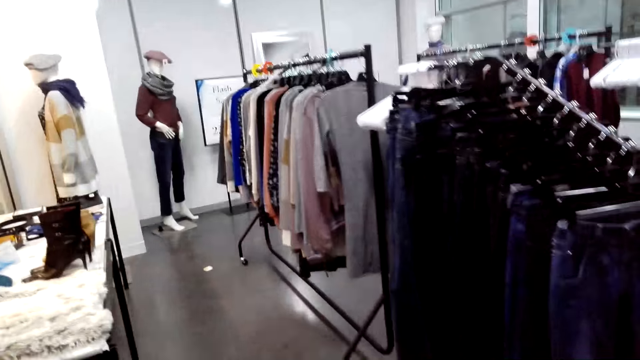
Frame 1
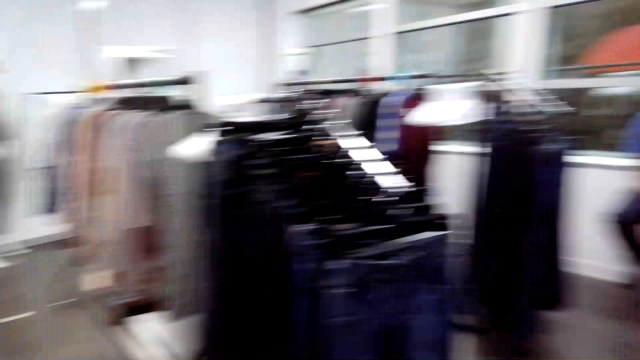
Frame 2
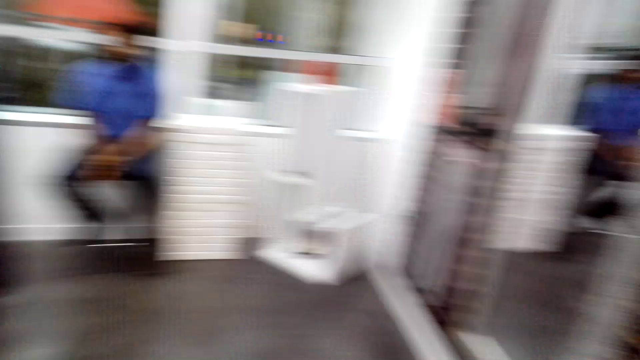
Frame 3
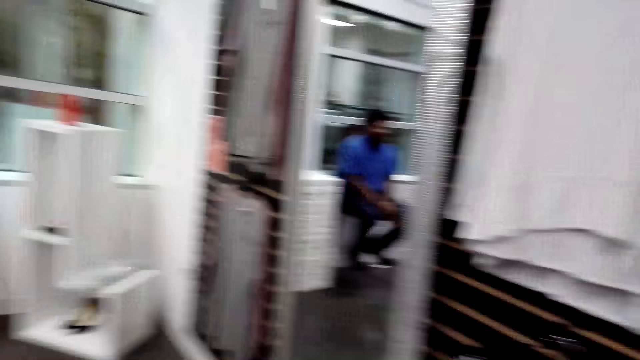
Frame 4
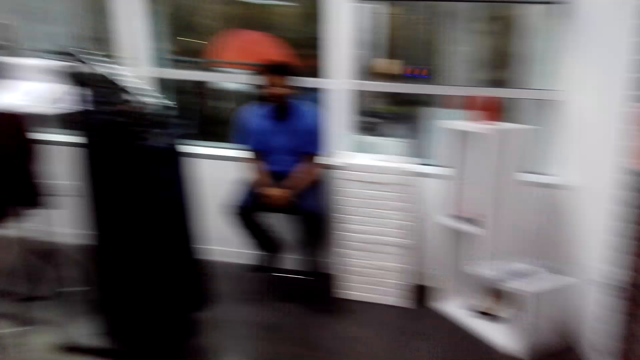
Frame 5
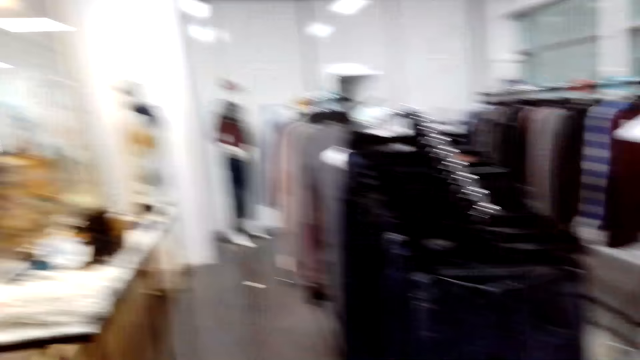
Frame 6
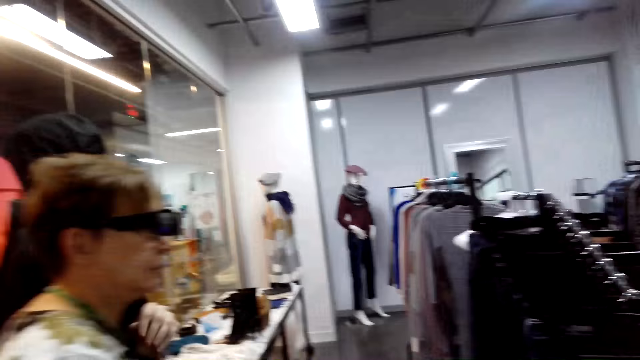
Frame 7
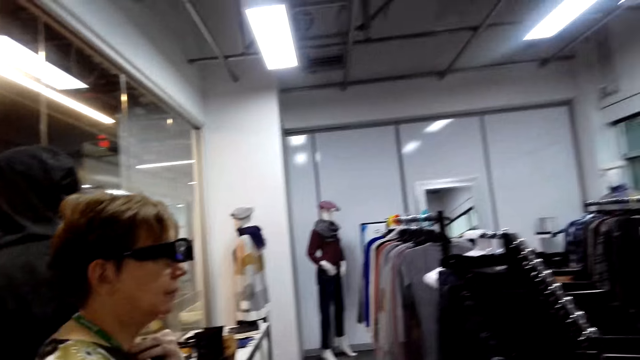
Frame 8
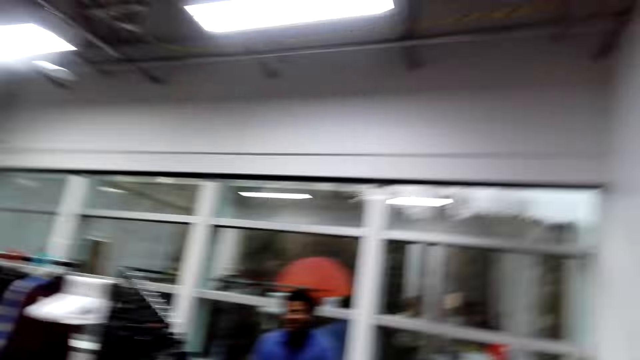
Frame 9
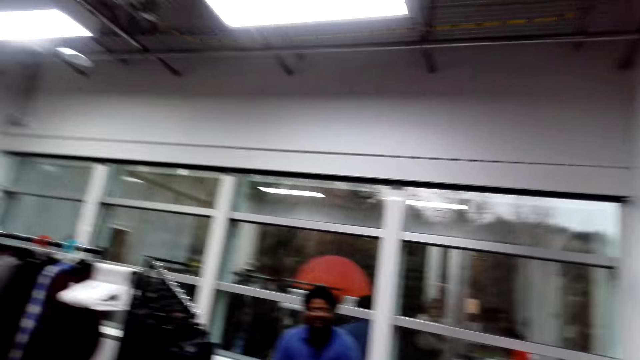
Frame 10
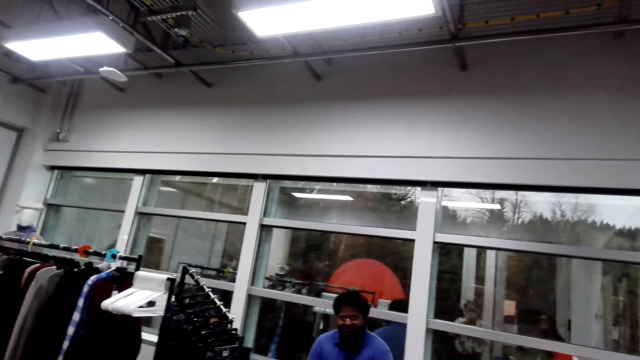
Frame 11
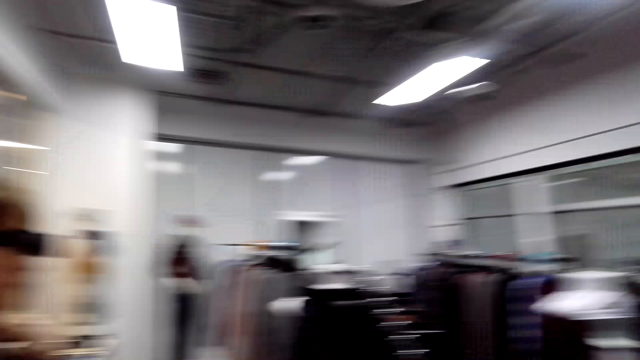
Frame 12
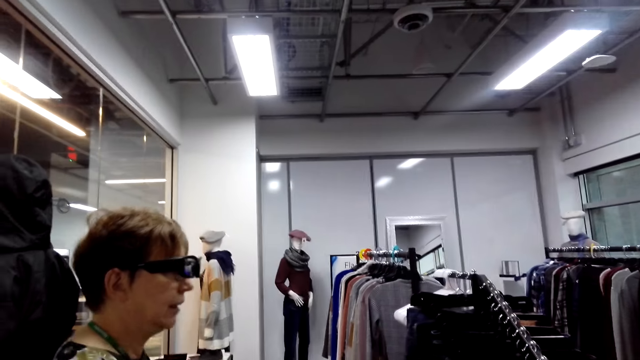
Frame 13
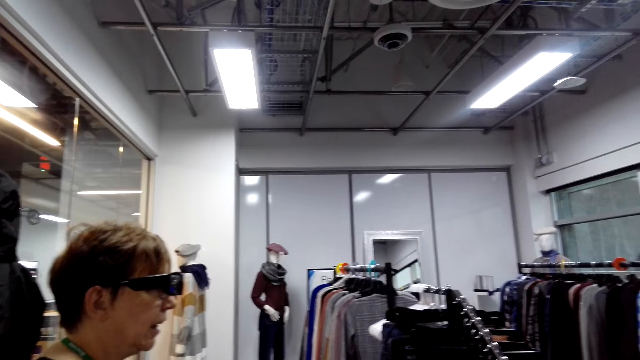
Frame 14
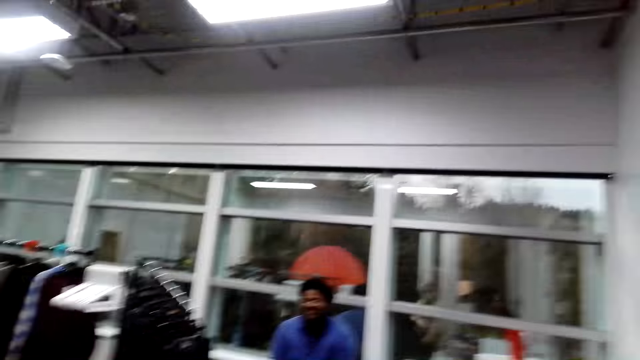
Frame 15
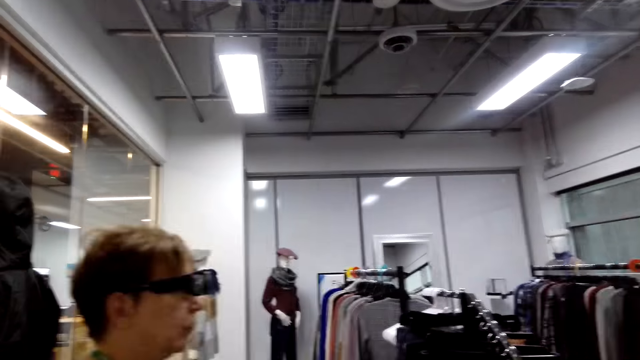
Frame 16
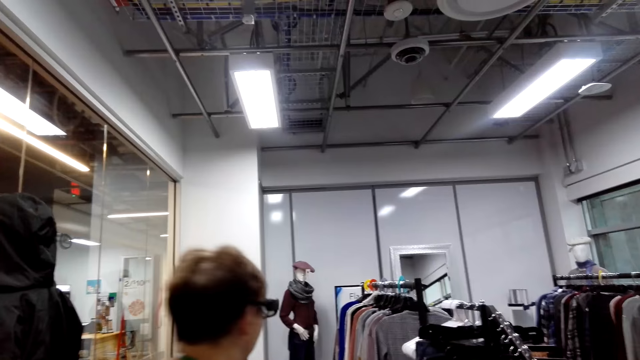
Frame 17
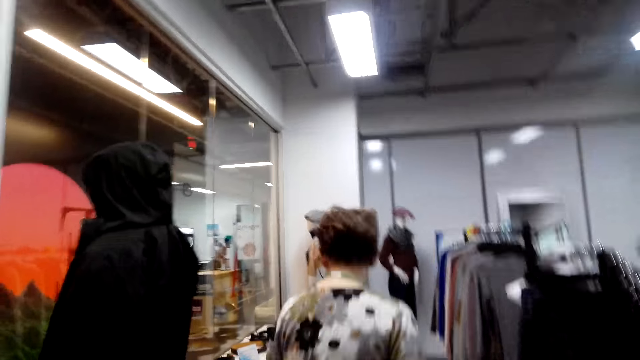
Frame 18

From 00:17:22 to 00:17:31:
A person sits in the supermarket. The camera wearer talks to a store clerk in the store.

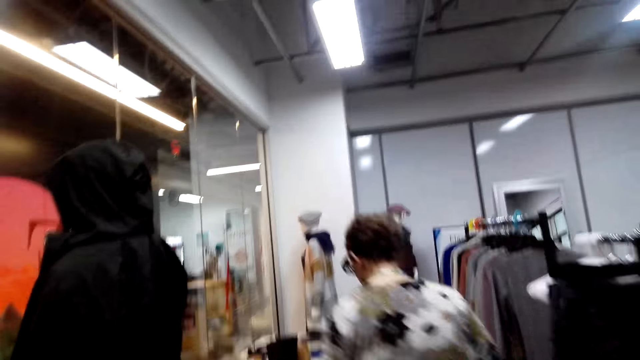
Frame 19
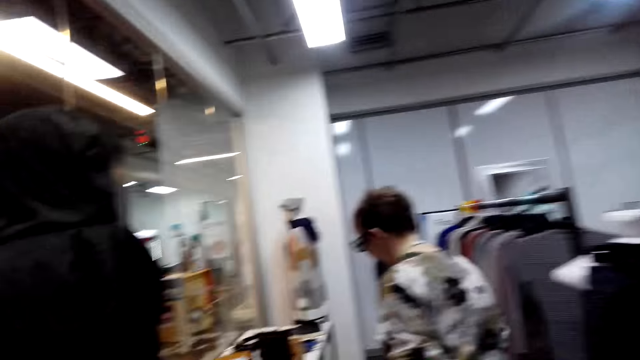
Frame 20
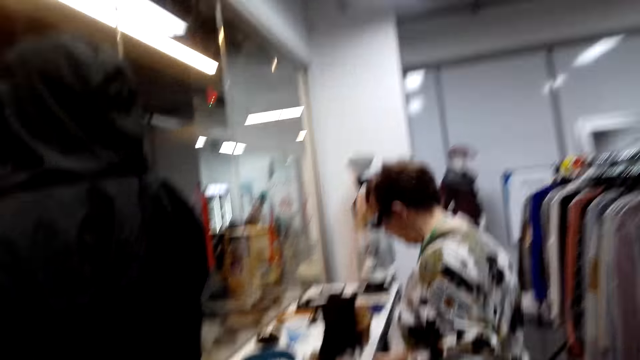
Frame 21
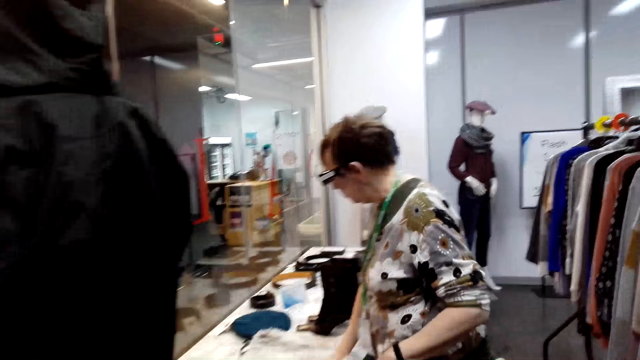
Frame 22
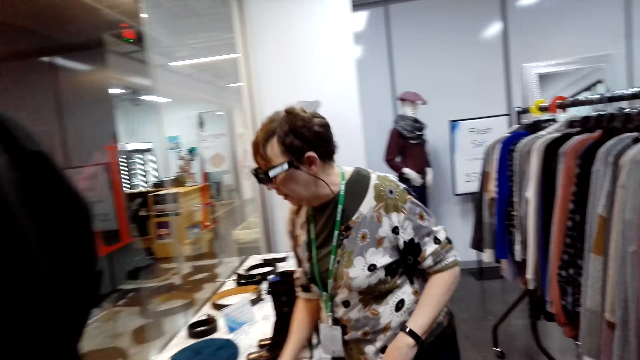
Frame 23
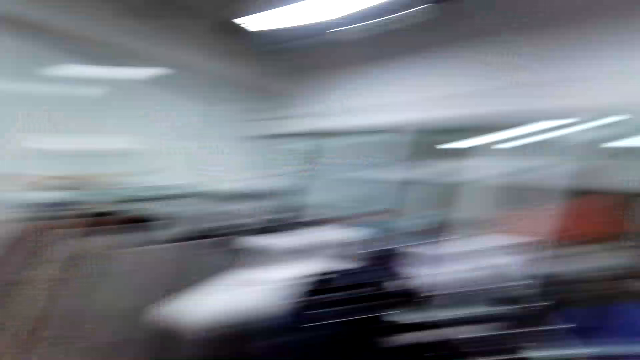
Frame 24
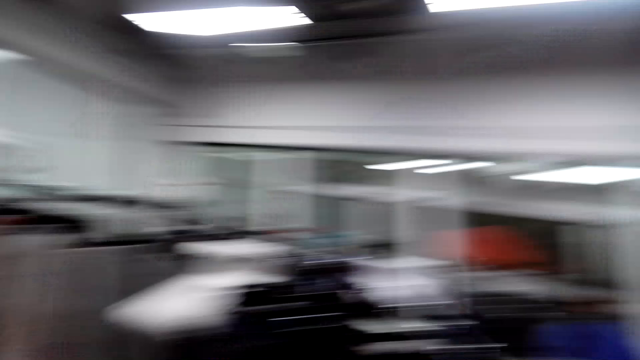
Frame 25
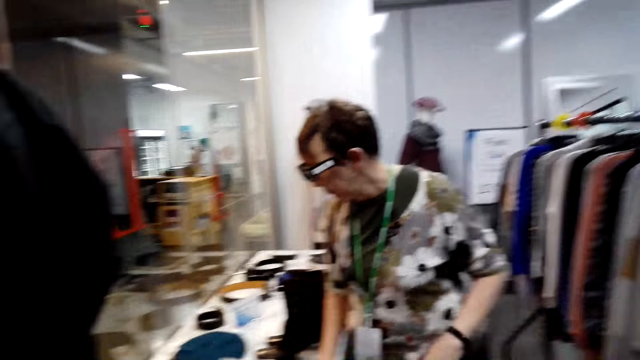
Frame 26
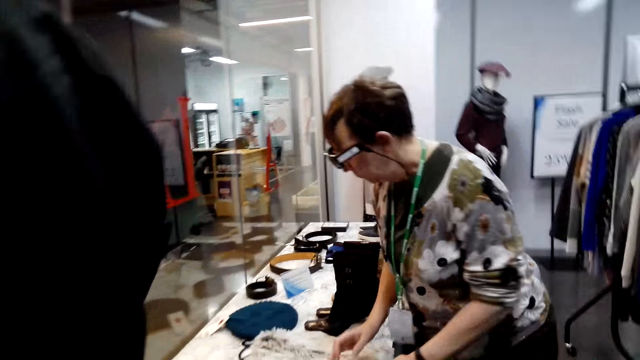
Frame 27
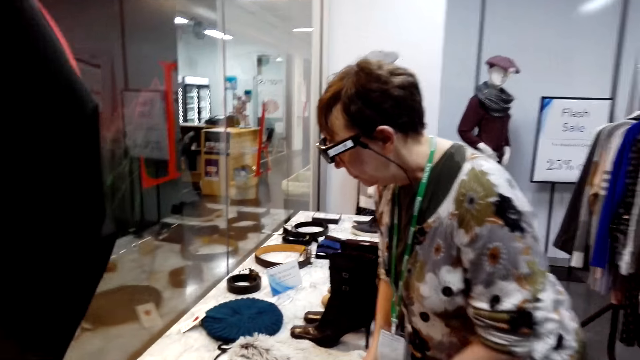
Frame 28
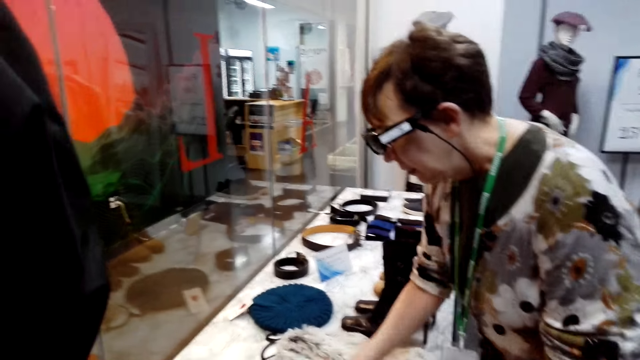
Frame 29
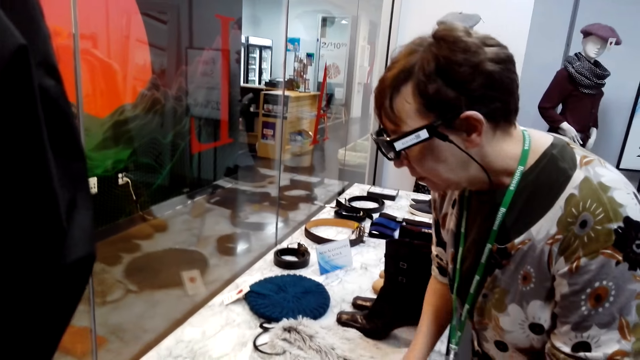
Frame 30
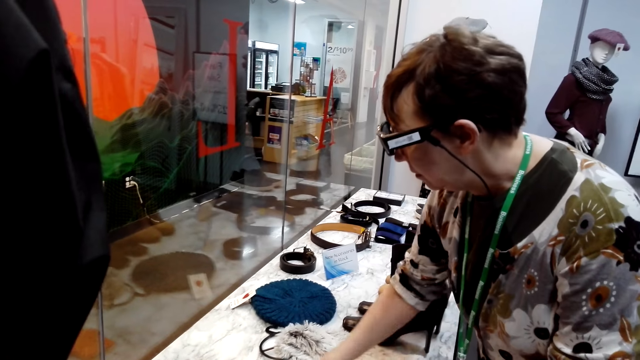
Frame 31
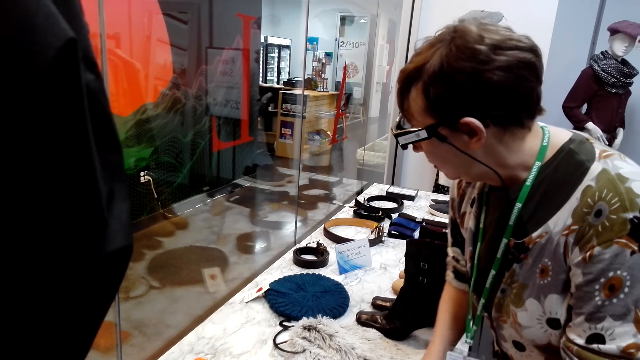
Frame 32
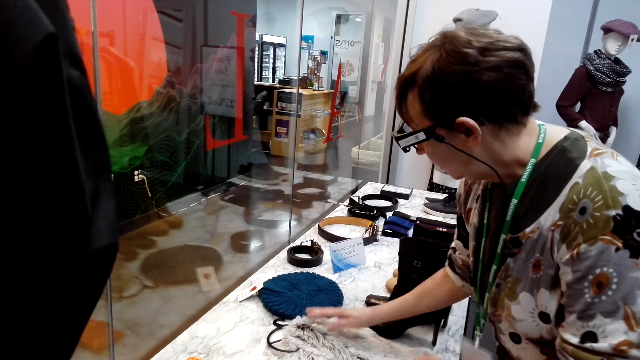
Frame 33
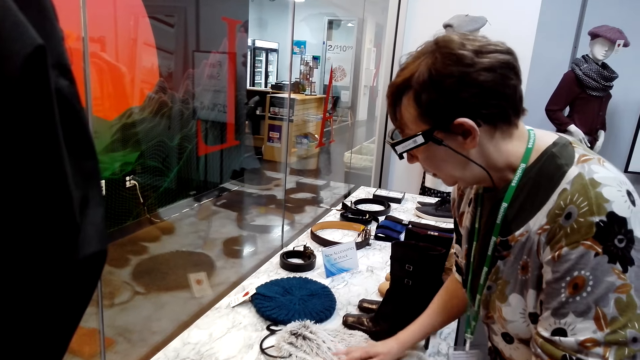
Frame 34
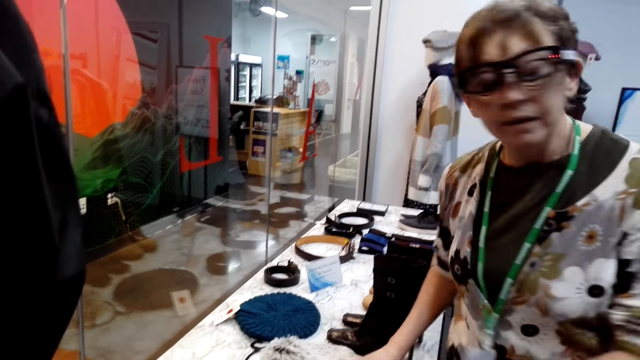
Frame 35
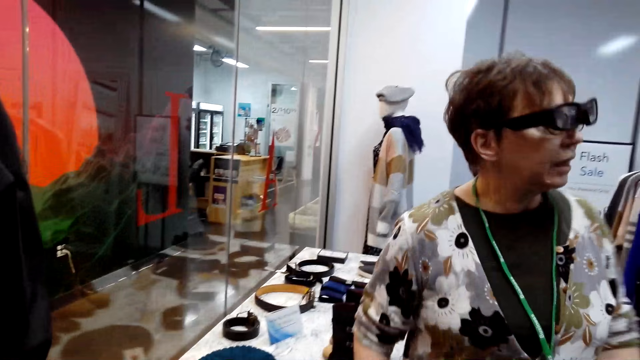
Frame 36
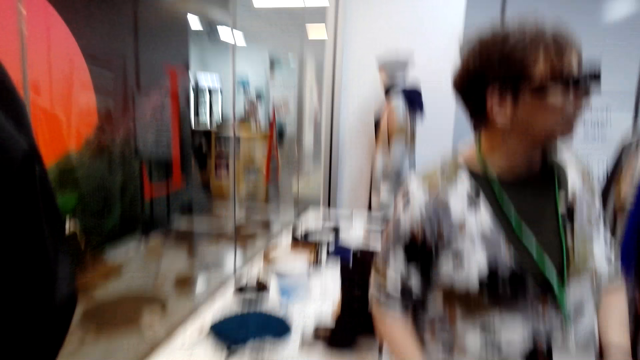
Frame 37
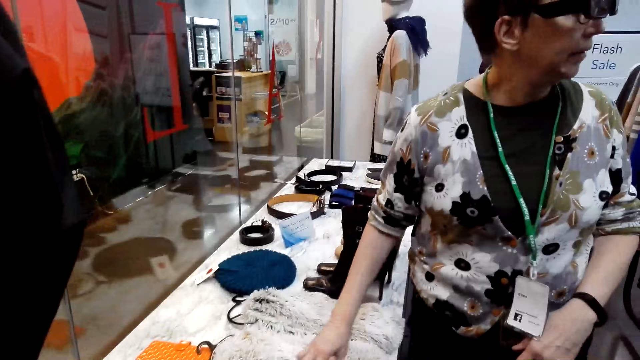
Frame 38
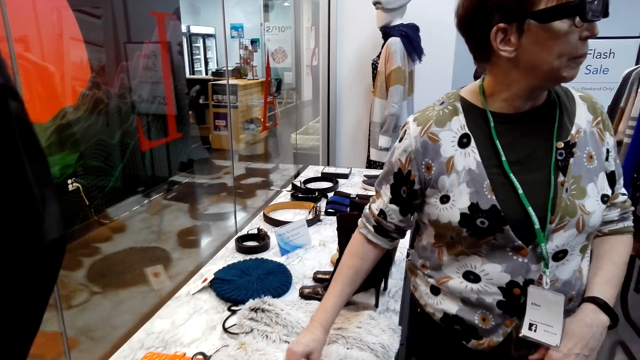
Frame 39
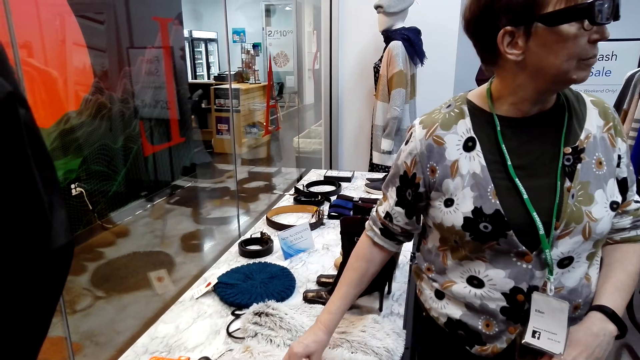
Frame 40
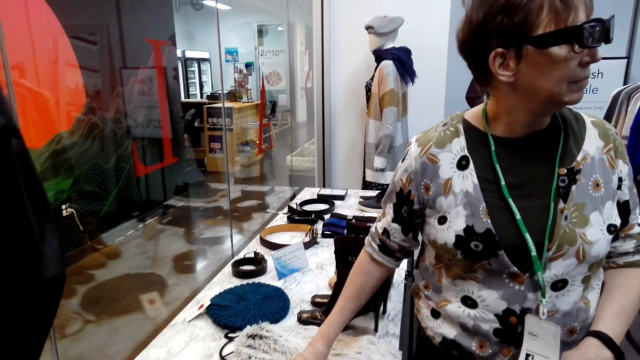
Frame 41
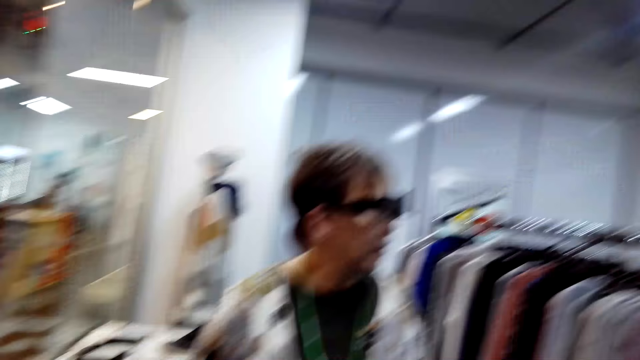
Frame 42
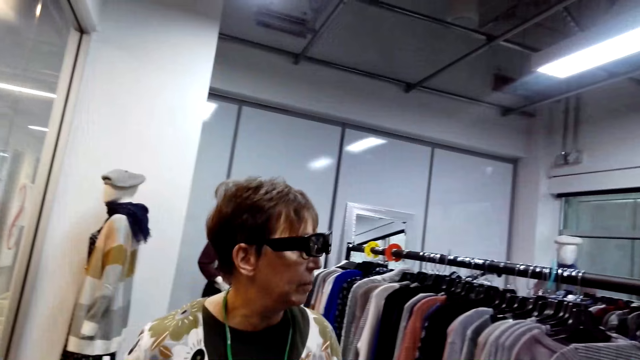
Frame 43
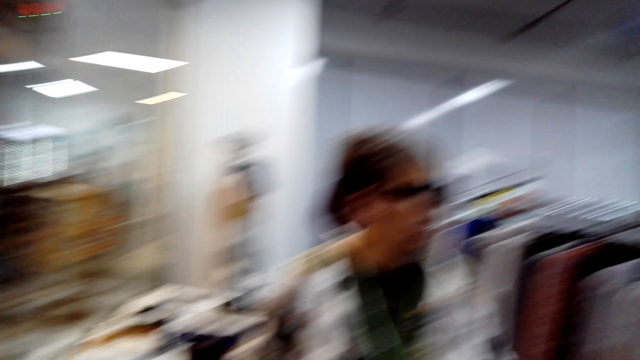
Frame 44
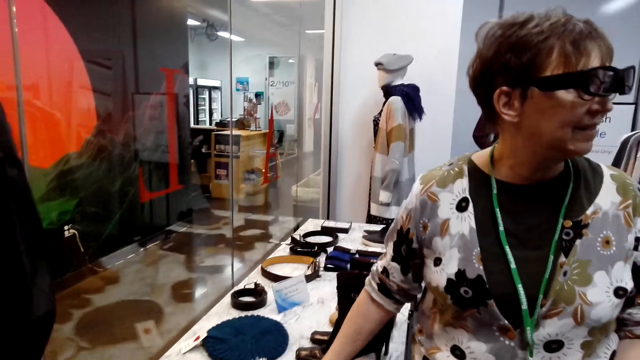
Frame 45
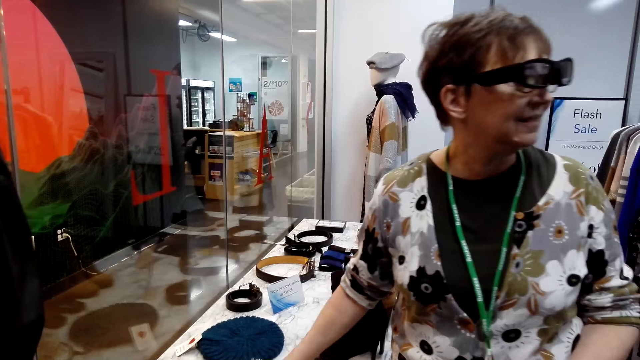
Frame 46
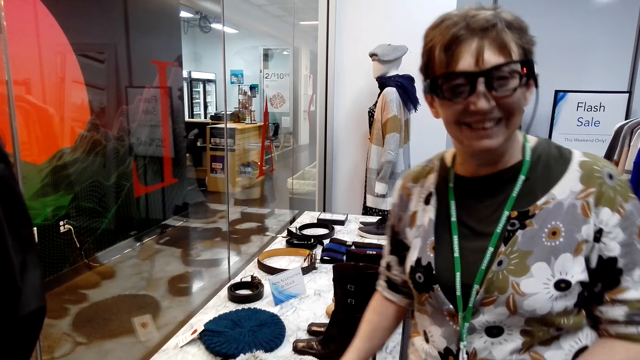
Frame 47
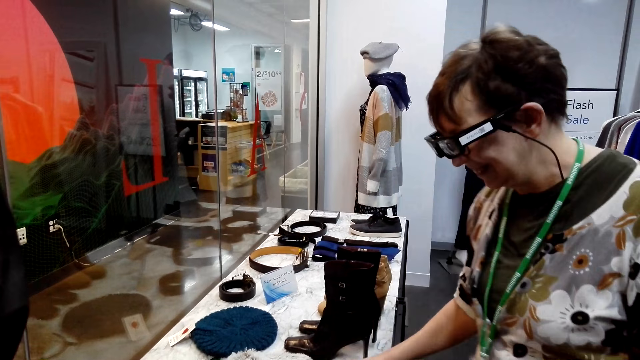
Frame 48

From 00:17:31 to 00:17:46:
A woman touches the fabric on the shelf. The camera wearer touches items on the display table.
